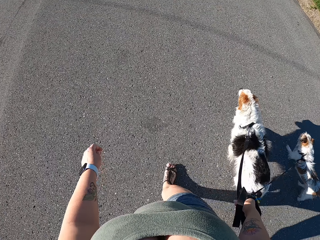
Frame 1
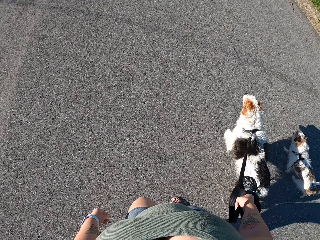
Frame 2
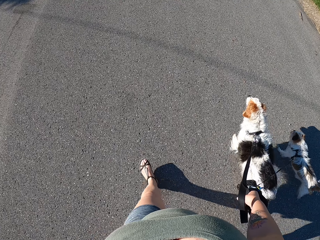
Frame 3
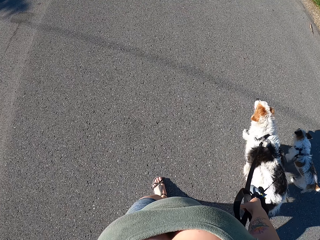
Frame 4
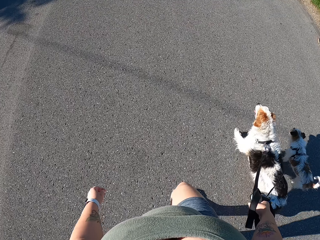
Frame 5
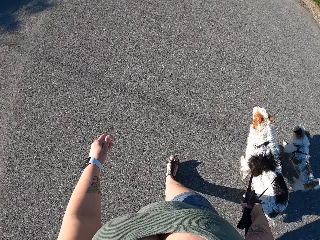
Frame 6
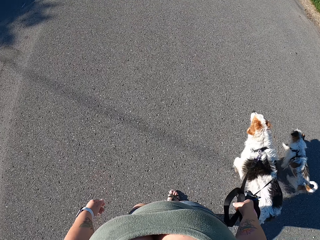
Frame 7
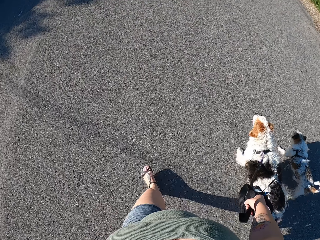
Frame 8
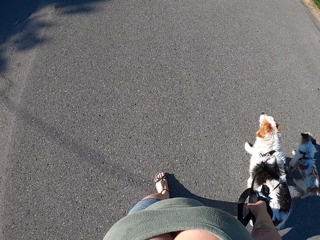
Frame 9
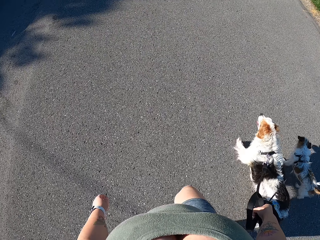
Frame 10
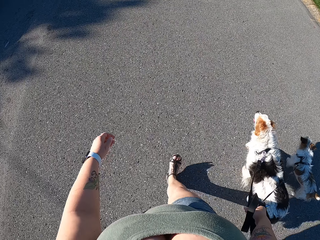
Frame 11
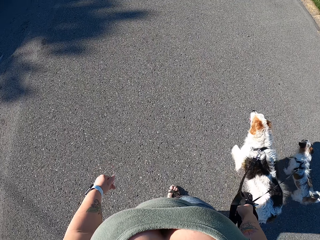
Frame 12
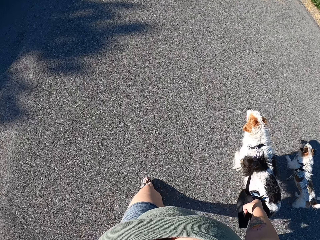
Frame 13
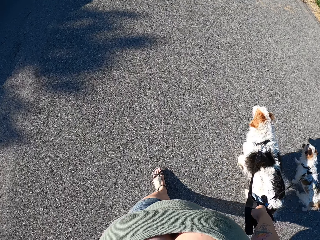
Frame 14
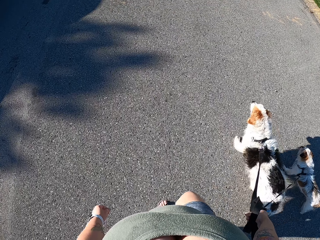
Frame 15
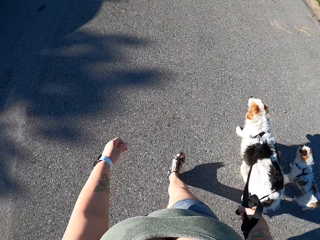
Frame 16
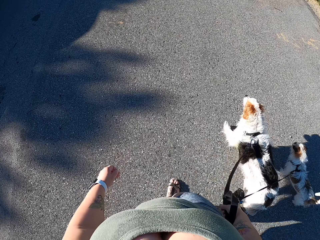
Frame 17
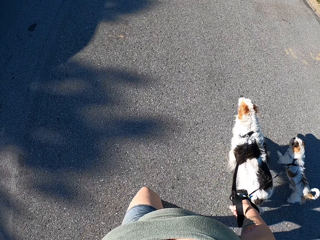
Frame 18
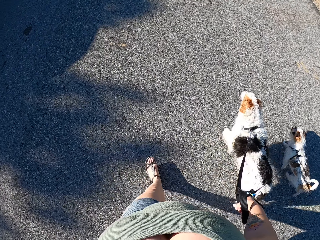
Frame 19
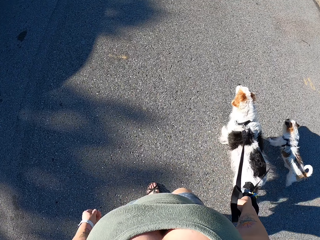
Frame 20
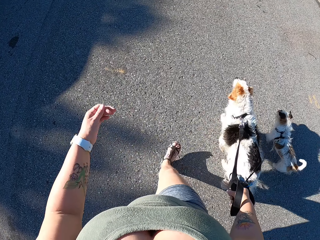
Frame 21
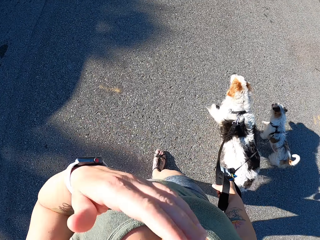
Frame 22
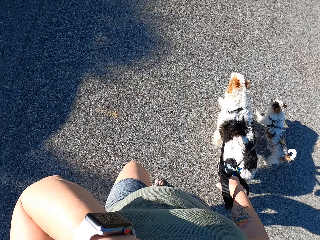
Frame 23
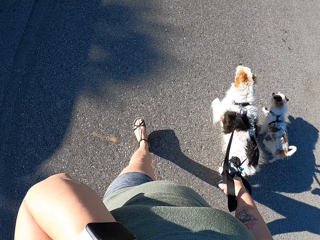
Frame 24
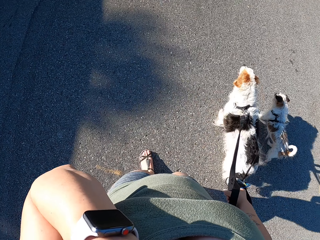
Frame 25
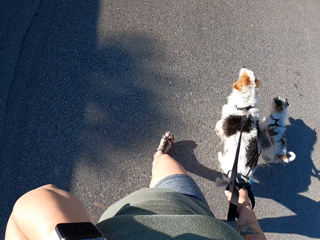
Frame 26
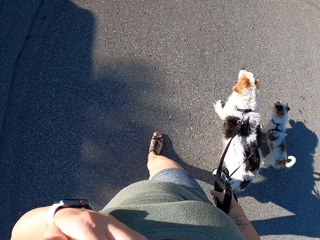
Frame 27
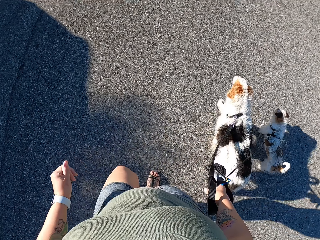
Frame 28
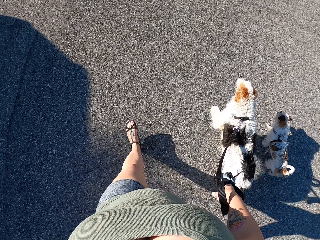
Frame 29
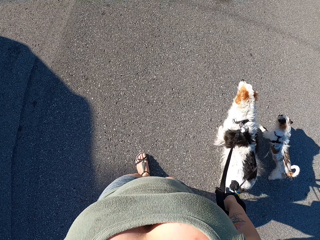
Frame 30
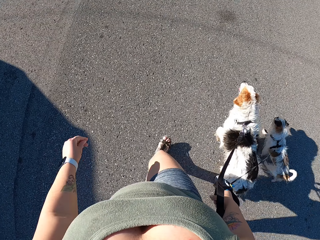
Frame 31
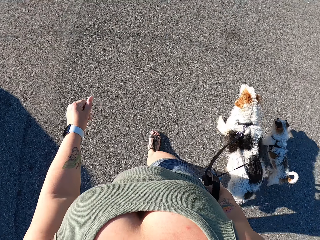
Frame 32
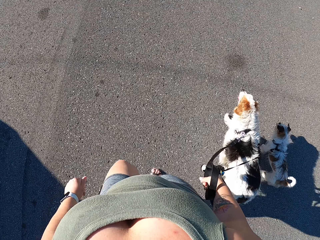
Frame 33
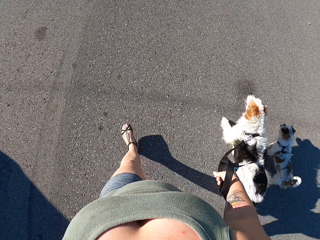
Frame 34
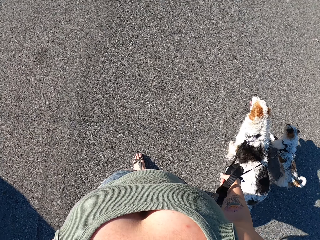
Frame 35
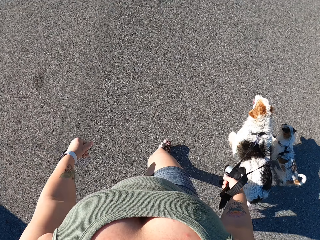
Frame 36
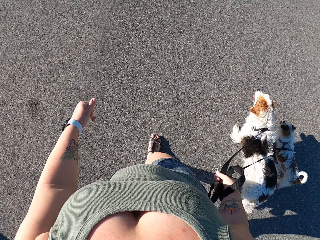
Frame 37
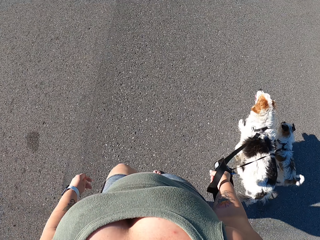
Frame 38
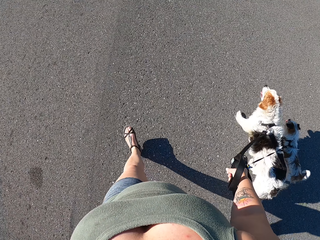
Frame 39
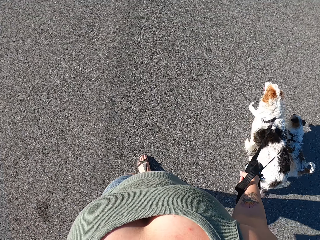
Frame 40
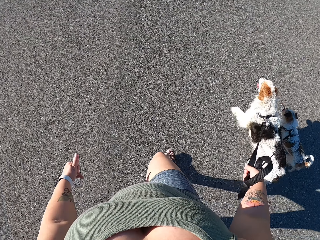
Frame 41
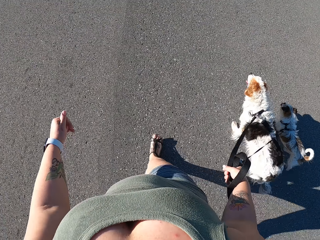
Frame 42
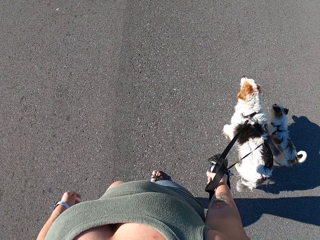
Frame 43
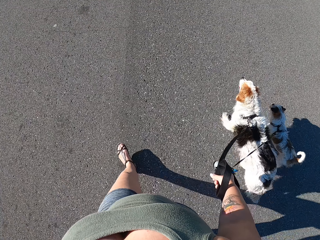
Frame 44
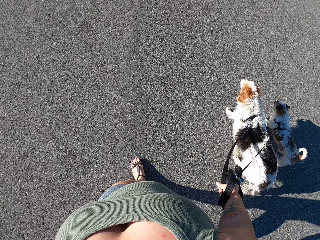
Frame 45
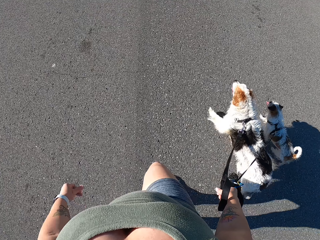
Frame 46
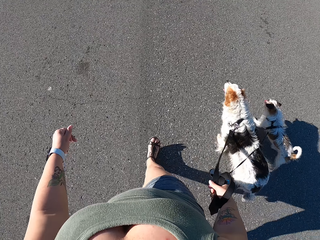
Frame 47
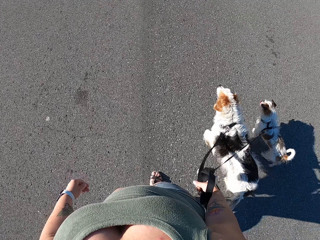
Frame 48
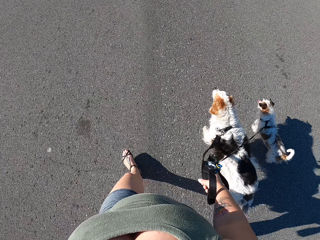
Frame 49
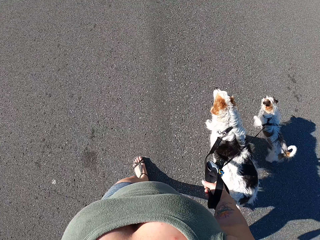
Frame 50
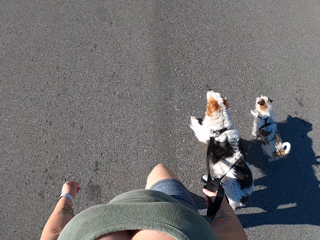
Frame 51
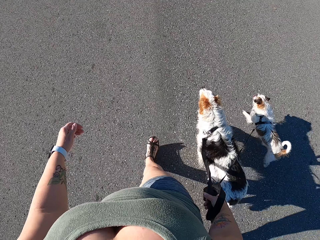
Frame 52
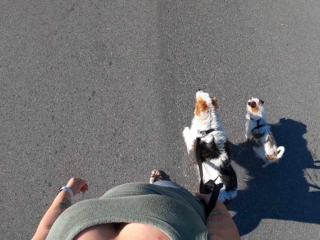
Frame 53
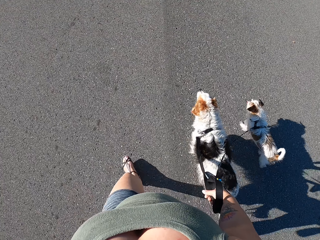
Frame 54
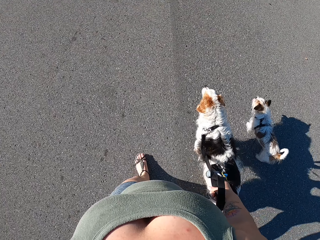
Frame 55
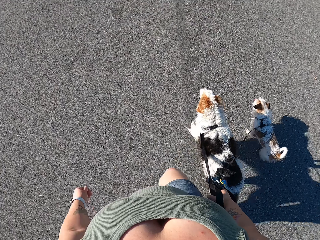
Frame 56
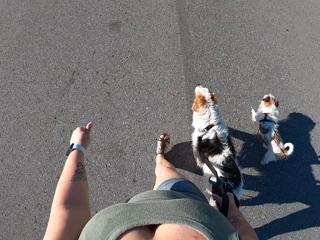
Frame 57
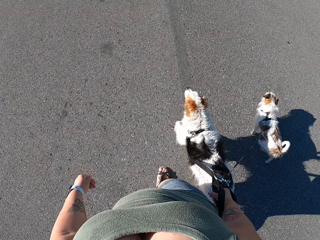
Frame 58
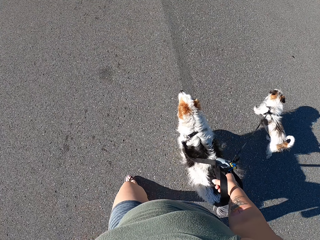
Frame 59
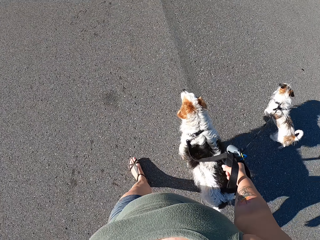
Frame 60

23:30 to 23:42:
The camera wearer holds something. She scratches the face. She pulls her hand off something. She walks along the road holding the dogs.

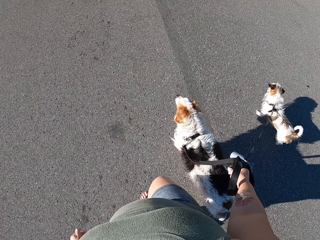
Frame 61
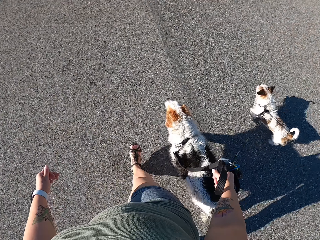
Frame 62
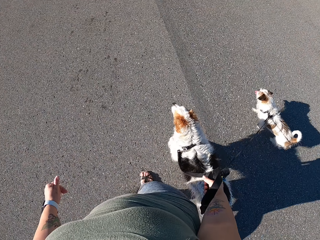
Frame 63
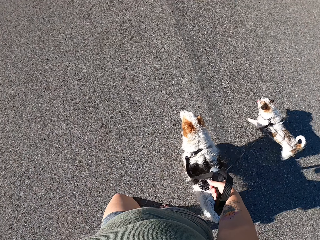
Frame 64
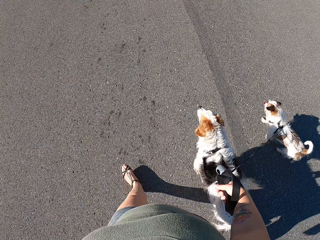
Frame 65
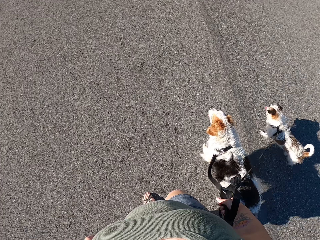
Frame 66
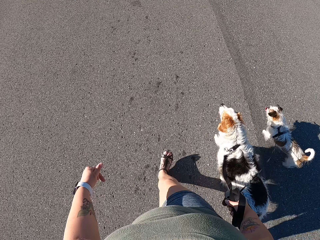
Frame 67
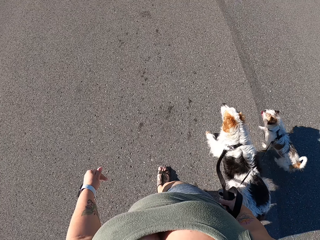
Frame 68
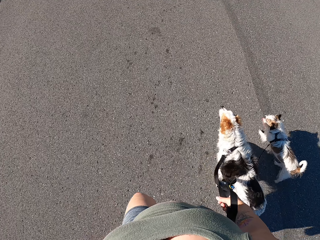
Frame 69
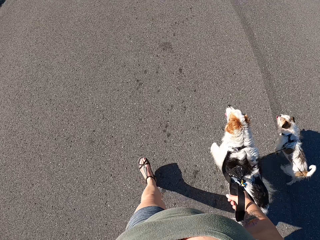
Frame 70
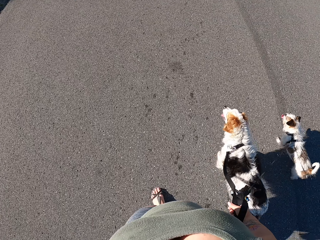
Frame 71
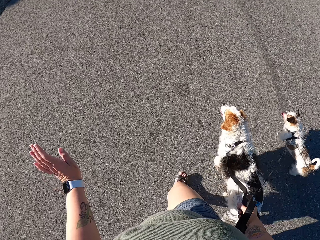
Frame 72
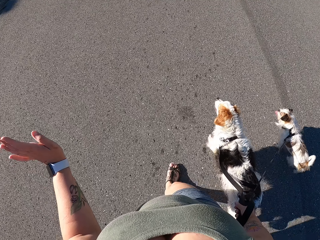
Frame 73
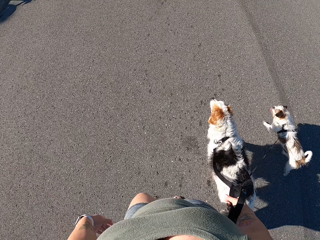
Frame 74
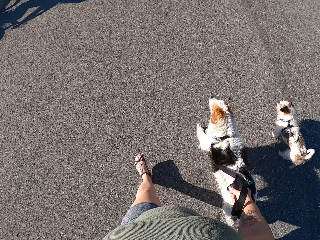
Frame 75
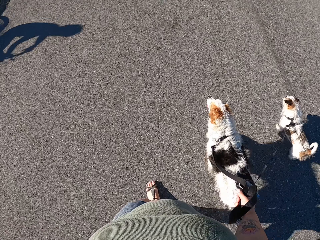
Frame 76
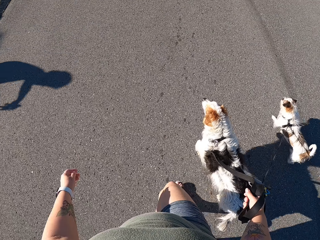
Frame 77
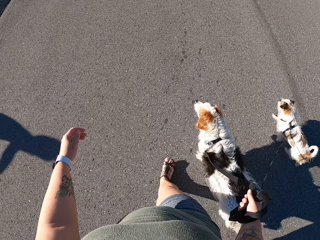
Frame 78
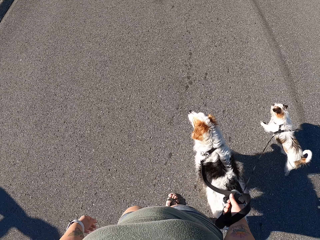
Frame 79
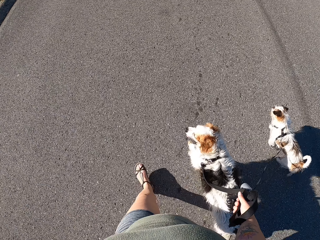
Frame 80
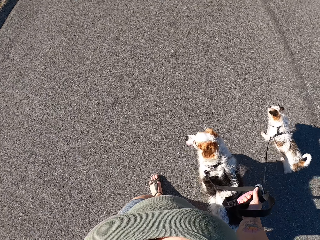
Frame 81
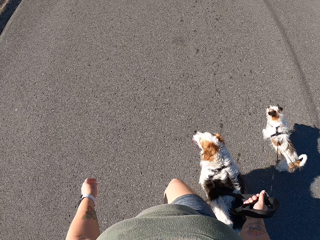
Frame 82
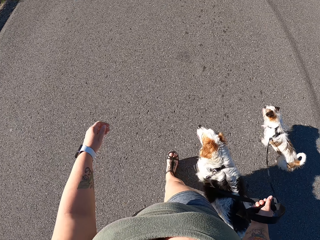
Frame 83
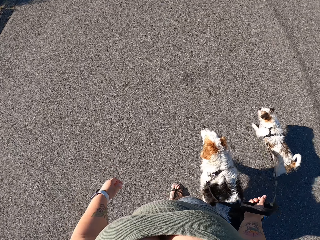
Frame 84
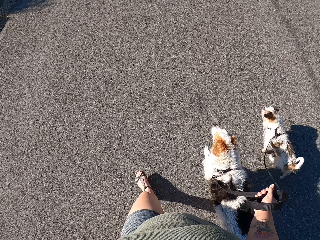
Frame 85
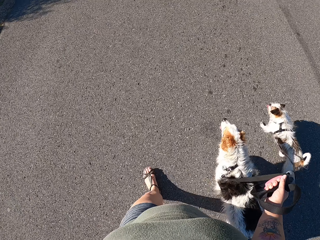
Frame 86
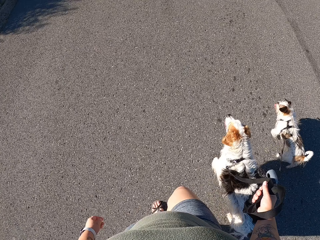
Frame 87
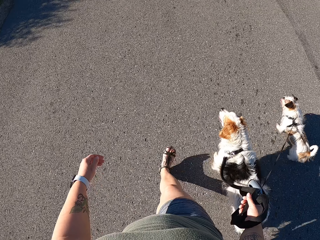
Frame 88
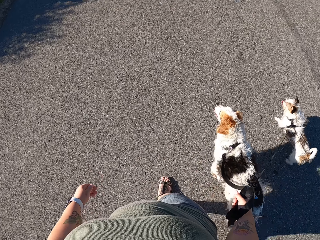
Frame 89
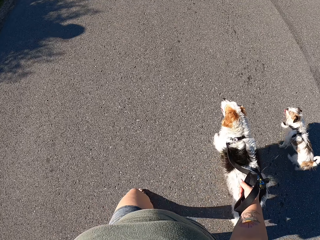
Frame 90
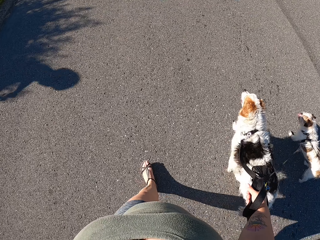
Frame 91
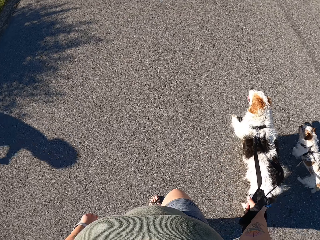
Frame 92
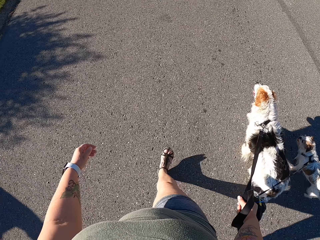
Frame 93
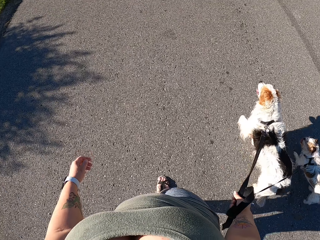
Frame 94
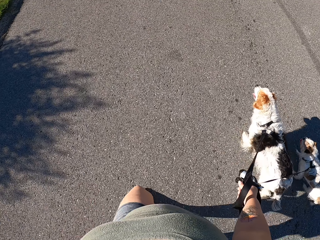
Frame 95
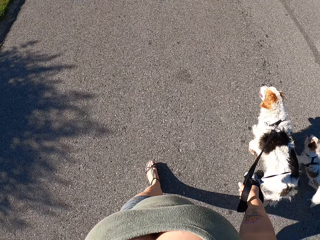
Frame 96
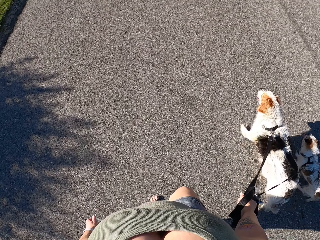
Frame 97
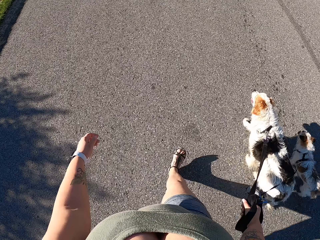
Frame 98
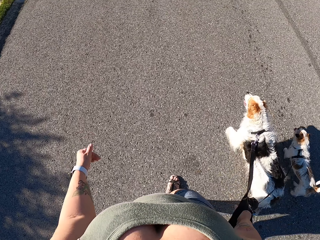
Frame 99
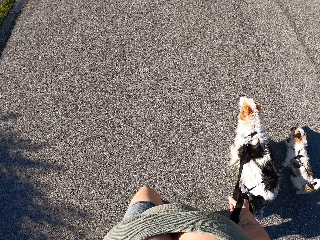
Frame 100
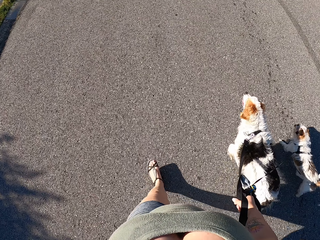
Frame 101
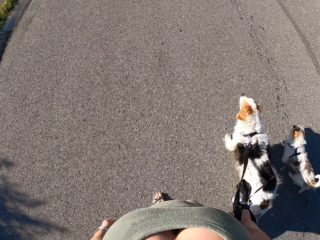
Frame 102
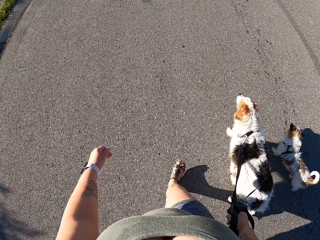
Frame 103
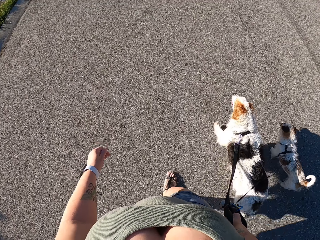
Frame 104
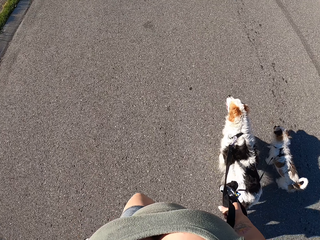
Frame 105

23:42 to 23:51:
The camera wearer waves her hand. She walks the dogs on the road.
